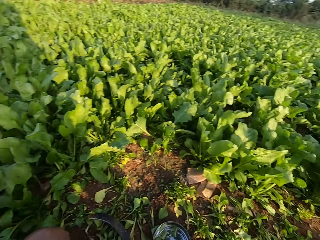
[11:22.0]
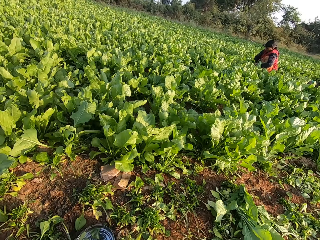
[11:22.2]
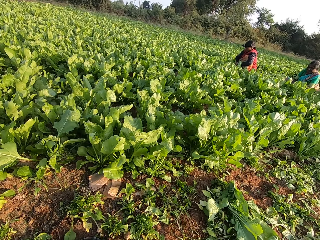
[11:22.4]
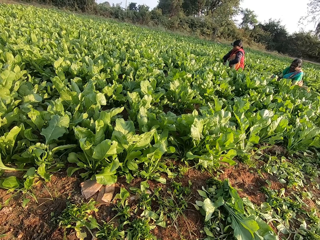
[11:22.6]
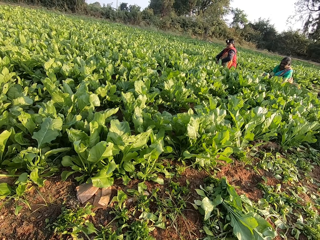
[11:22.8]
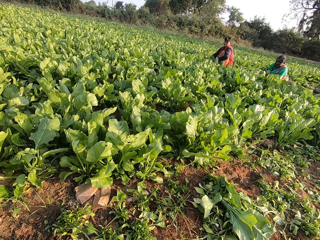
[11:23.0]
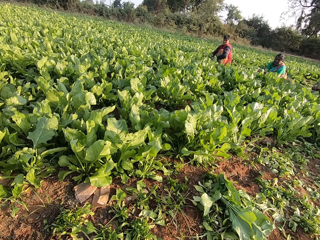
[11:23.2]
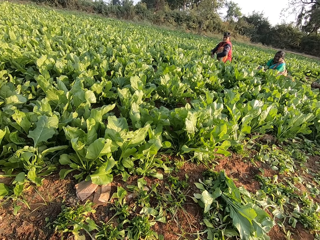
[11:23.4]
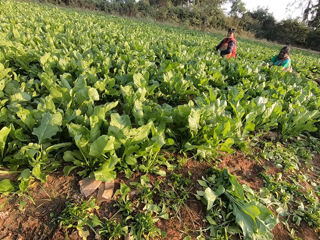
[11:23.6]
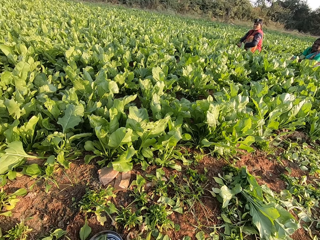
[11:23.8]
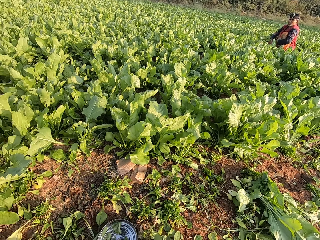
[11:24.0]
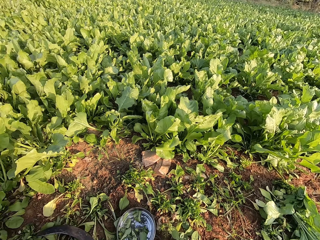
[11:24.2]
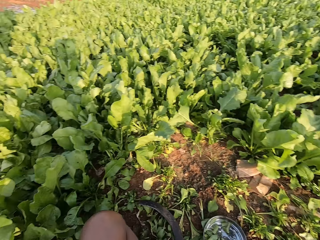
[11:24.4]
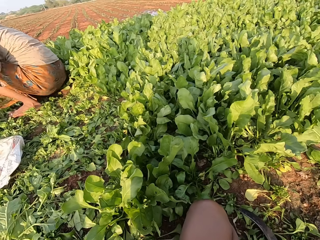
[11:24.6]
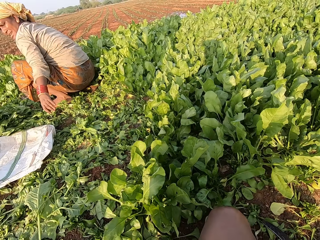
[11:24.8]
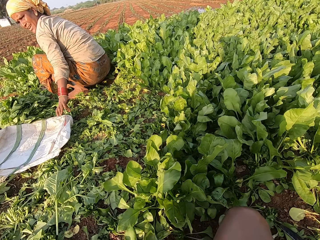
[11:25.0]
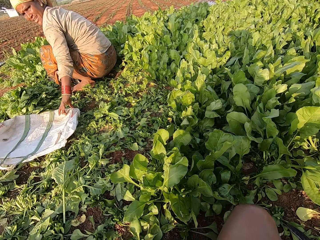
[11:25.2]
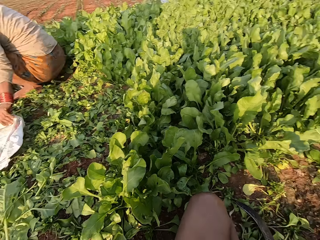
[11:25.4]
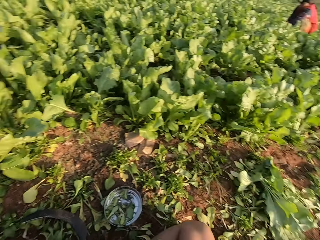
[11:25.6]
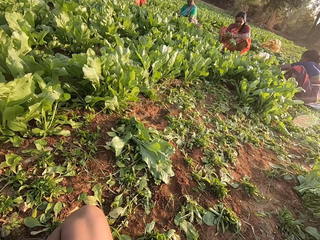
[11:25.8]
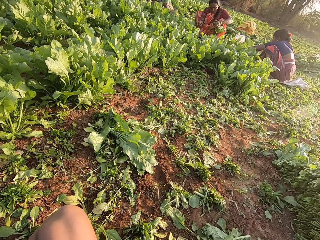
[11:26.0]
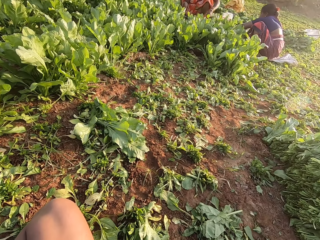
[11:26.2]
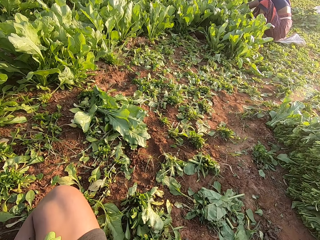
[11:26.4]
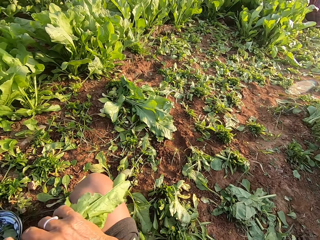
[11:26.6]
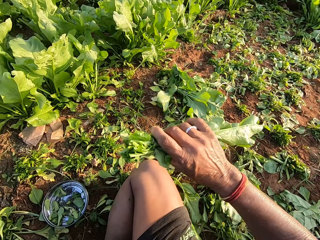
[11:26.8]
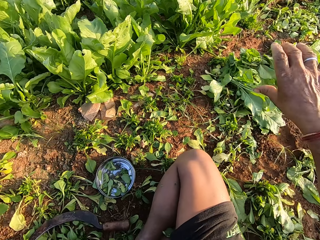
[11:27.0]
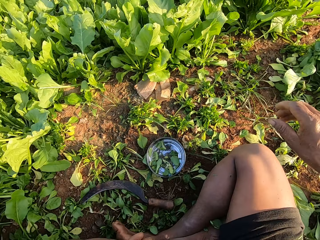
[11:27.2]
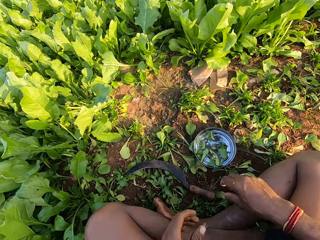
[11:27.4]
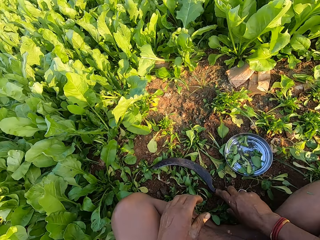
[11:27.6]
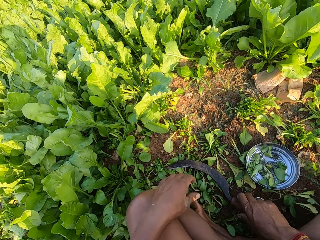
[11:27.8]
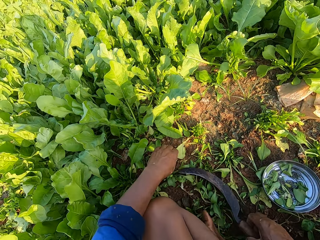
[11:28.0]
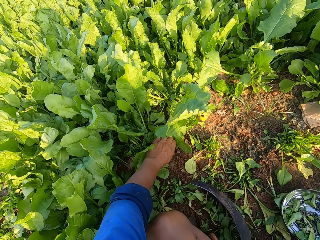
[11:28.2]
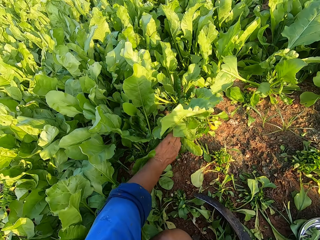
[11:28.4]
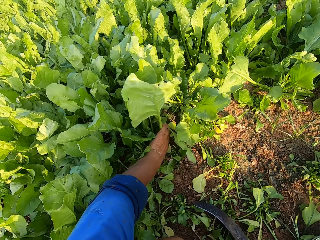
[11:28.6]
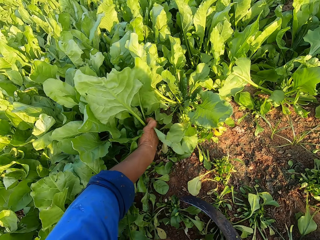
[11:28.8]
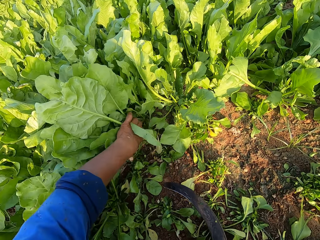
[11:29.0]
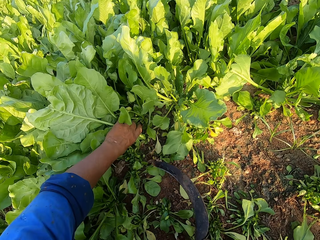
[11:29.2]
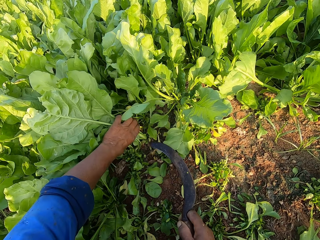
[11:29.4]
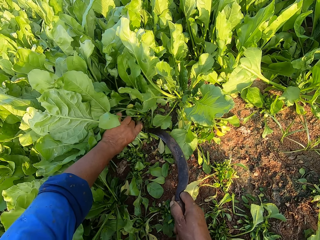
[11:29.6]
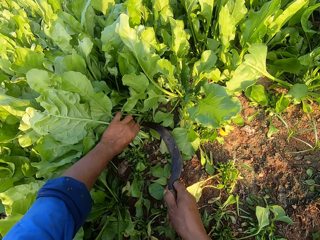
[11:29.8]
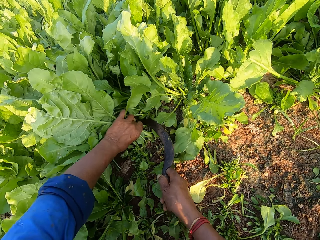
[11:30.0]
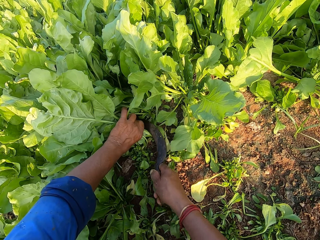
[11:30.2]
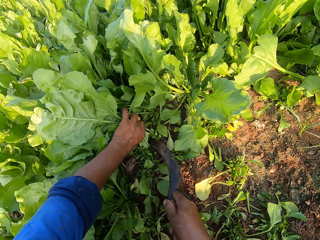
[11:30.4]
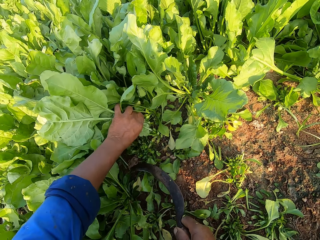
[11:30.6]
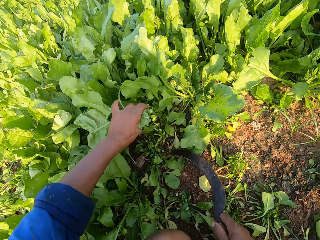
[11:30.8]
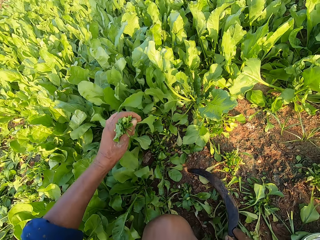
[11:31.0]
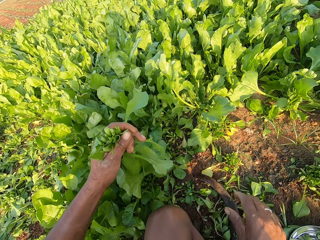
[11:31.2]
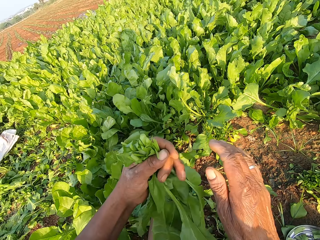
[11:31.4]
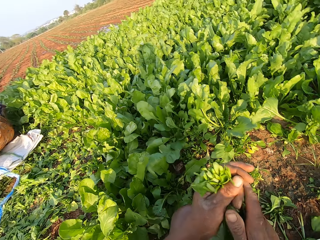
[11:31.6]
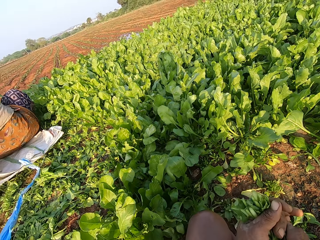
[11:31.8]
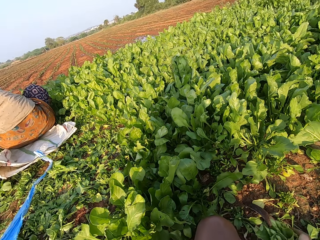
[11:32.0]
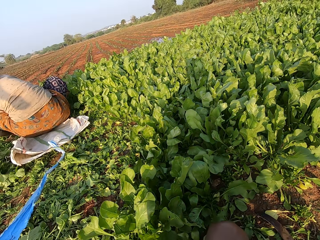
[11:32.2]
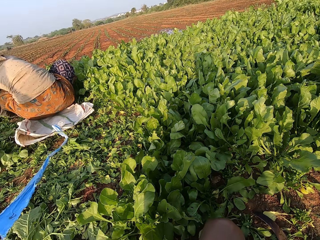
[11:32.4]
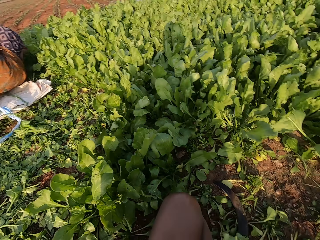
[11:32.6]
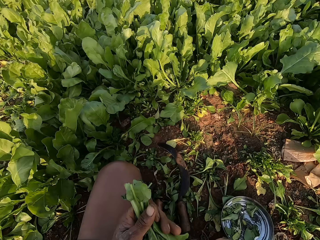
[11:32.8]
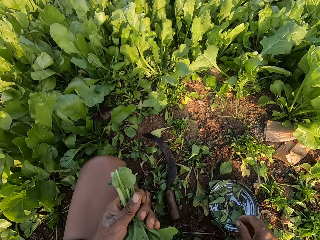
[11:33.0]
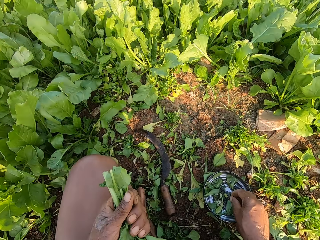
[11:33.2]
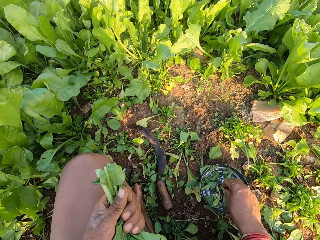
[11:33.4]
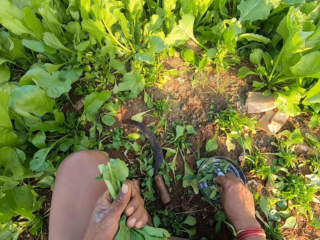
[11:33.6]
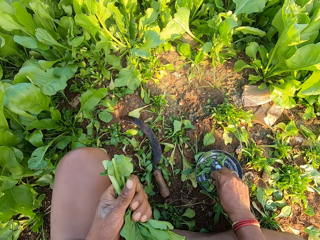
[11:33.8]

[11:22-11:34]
A woman holds the plants in both hands. Another woman picks a bag from the floor with her left hand. A third woman drops the plants on the floor with her left hand. The camera wearer drops the plants on the floor with his right hand. He picks the sickle from the floor with his right hand. He holds the plants on the floor with his left hand. He cuts the plants with the sickle with his right hand. He drops the sickle on the floor with his right hand. He holds the plants in both hands. He looks around. He picks a rubber band from the metal plate on the floor with his right hand.

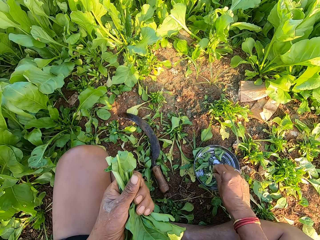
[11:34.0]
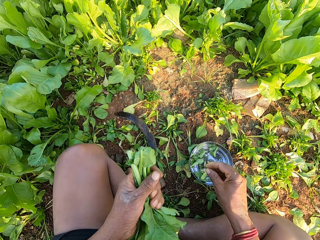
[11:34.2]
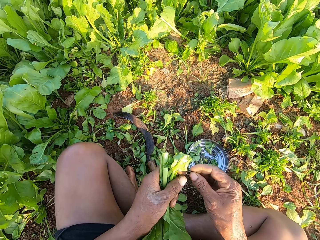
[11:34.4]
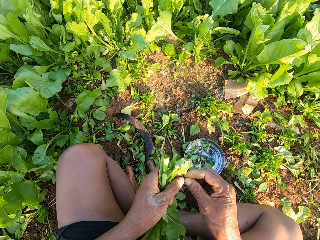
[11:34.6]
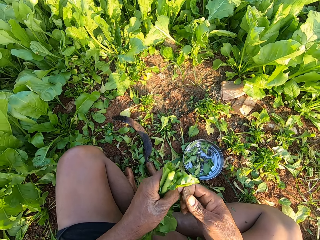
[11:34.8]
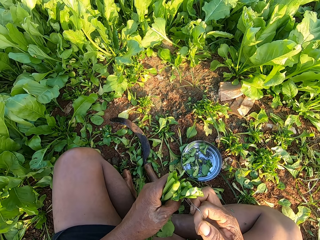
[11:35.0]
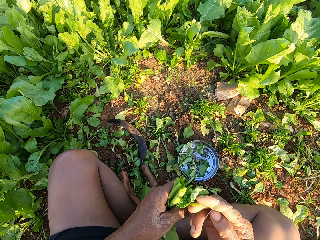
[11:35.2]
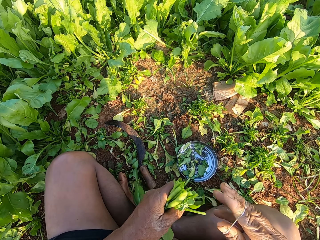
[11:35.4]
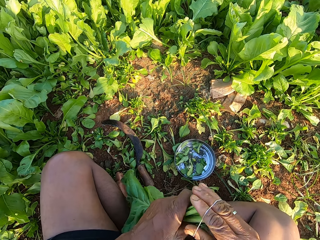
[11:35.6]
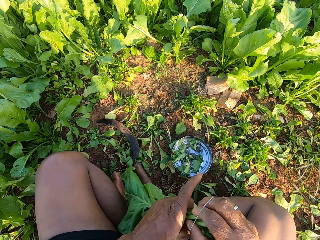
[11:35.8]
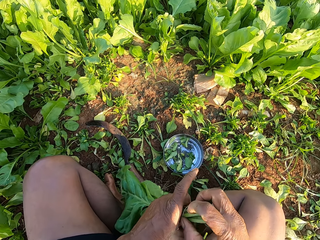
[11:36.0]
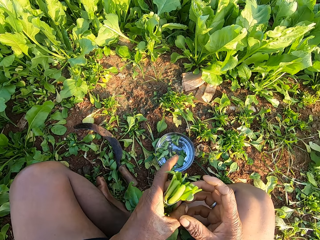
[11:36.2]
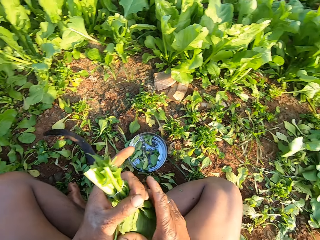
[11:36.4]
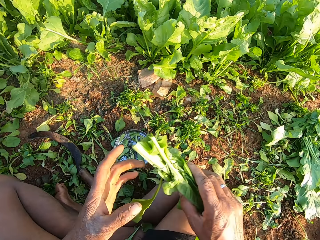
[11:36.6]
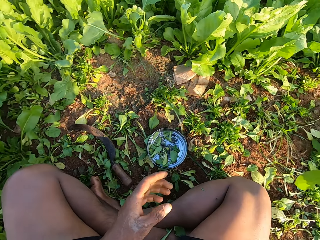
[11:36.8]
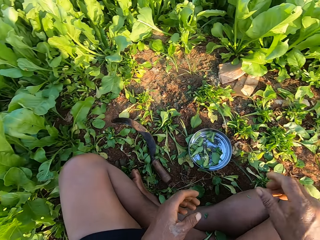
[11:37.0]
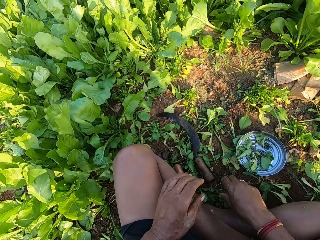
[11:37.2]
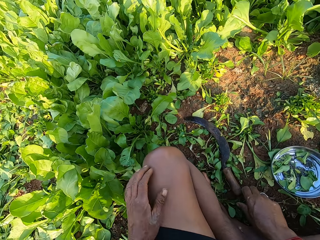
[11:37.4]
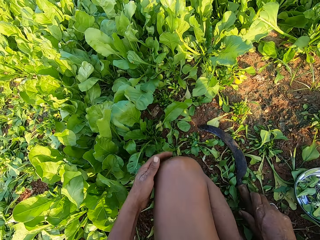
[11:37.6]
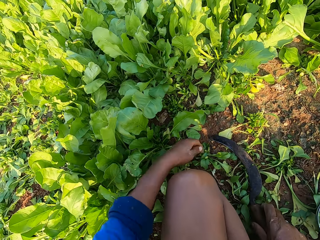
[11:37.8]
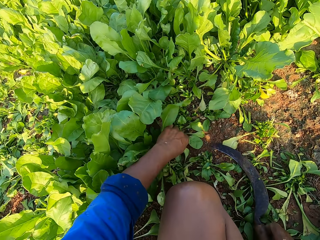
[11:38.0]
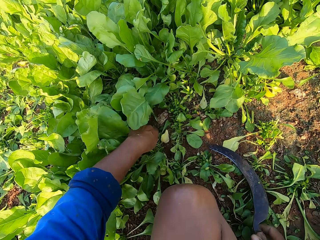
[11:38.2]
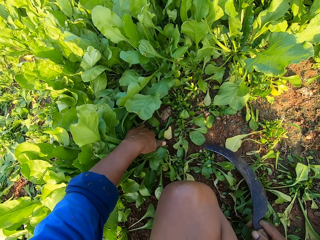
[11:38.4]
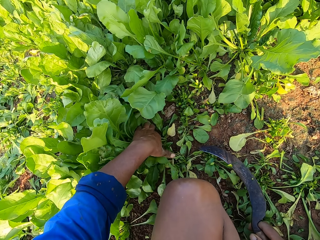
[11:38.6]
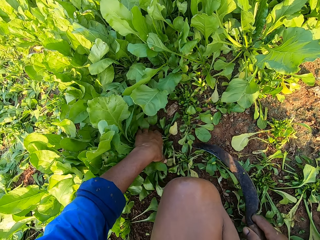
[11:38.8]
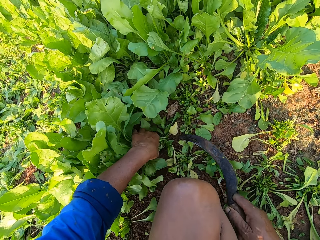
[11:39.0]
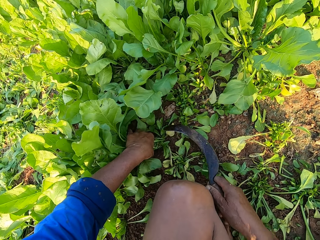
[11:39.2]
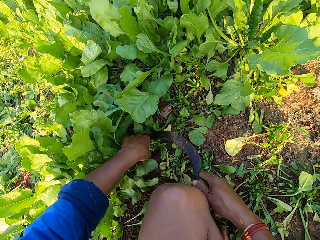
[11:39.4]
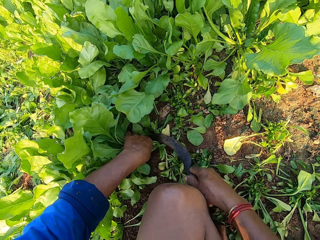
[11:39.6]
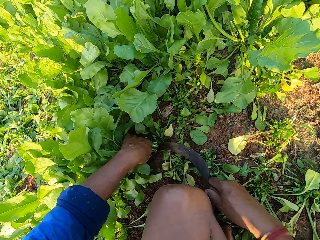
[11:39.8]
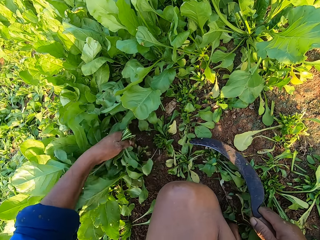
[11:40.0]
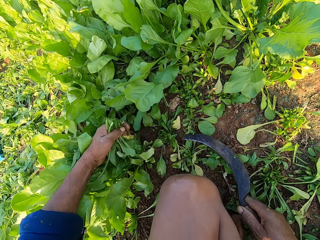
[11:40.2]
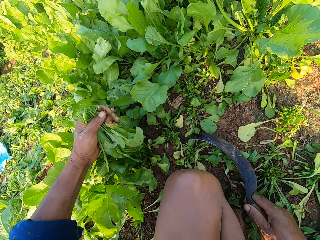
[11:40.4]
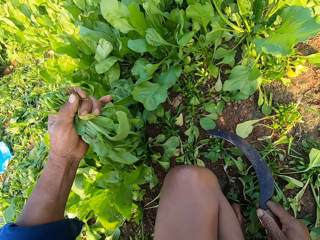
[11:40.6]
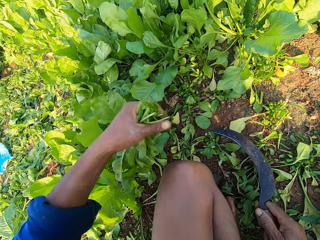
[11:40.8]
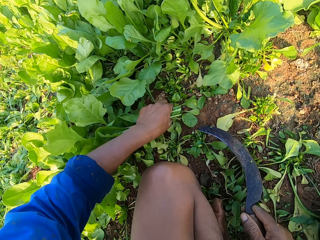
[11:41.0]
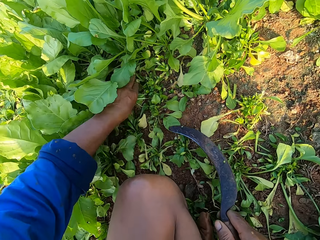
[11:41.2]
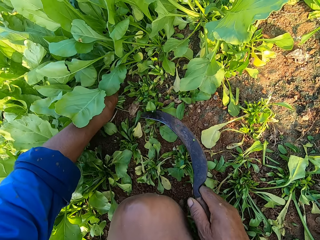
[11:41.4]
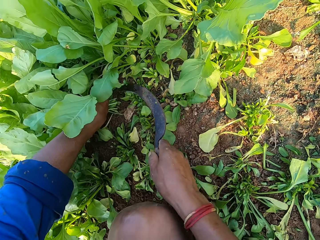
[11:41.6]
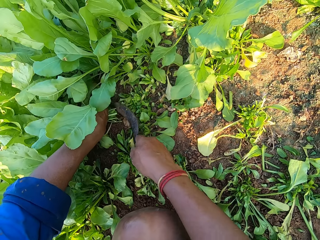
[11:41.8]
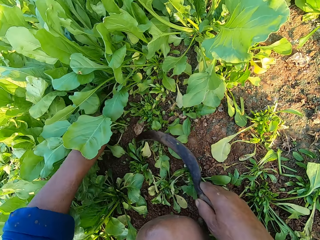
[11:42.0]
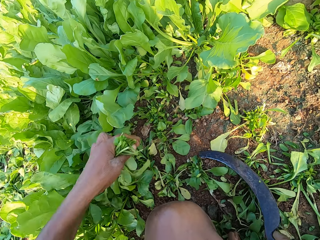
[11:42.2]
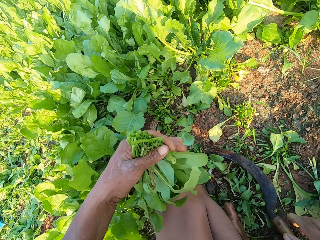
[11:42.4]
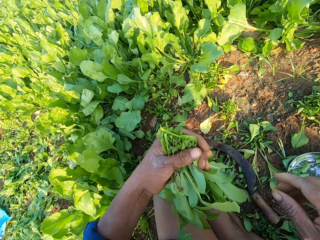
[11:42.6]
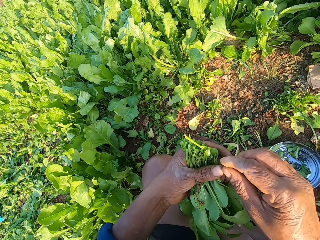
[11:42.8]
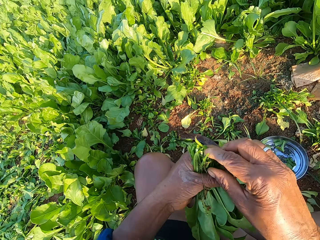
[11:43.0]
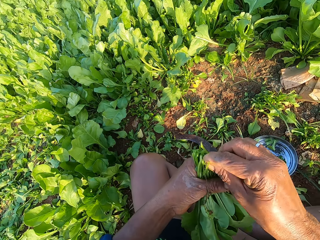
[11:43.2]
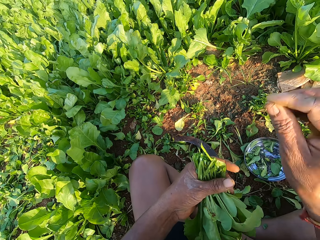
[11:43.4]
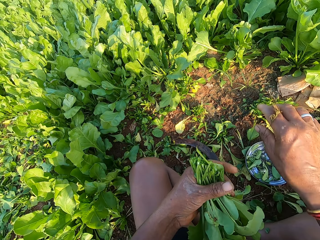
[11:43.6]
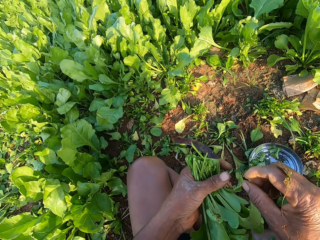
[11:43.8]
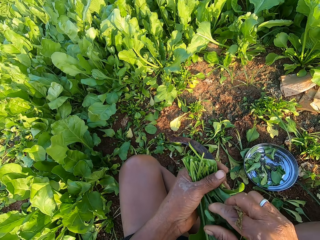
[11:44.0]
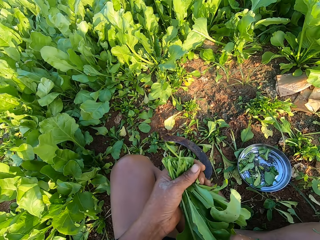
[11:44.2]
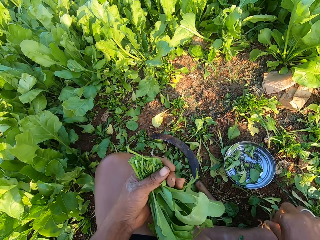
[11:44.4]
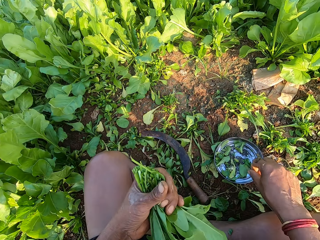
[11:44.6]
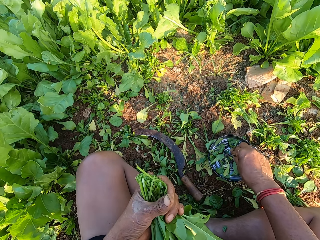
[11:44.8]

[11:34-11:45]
The camera wearer opens the rubber band with both hands. He places the rubber band on his right hand with his left hand. He places the rubber band on the plants with his right hand. He passes the plants to his right hand with his left hand. He drops the plants on the floor with his right hand. He picks the sickle from the floor with his right hand. He holds the plants on the floor with his left hand. He cuts the plants with the sickle with his right hand. He holds the plants on the floor with his left hand. He cuts the plants with the sickle with his right hand. He drops the sickle on the floor with his right hand. He picks a piece of the plants with his right hand. He removes weed from the spinach bunch. He drops the plant on the floor with his right hand. He picks a piece of the plants with his right hand. He drops the plant on the floor with his right hand.
